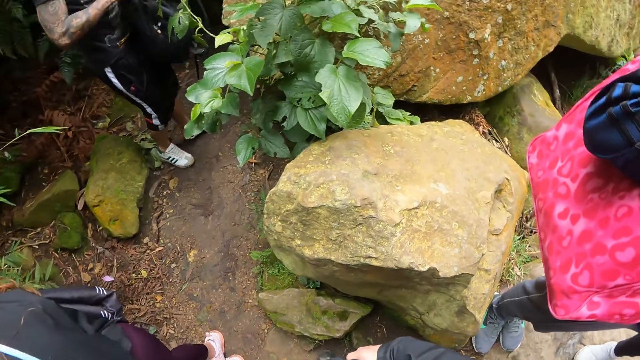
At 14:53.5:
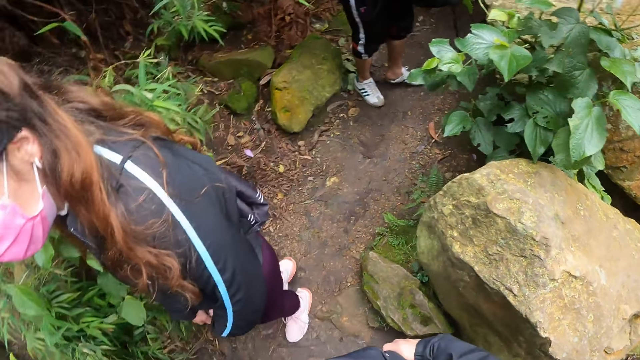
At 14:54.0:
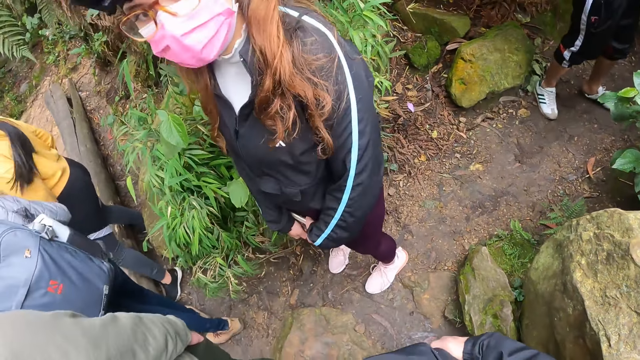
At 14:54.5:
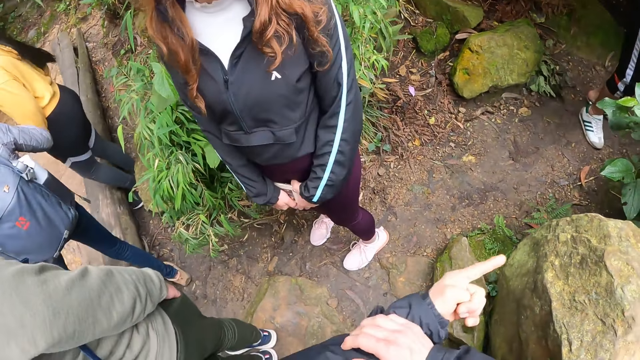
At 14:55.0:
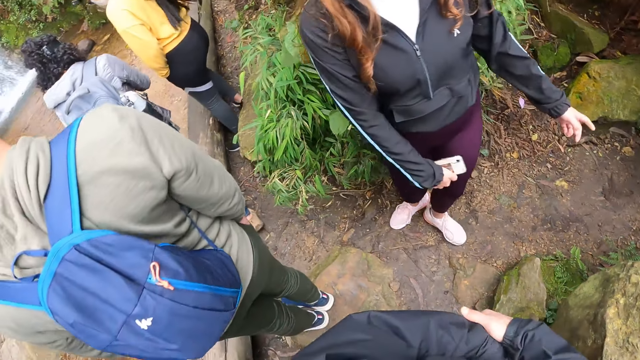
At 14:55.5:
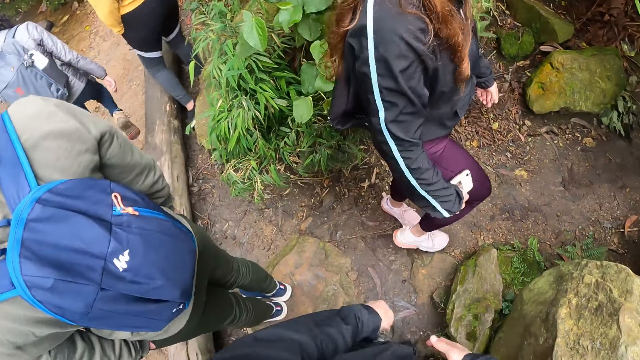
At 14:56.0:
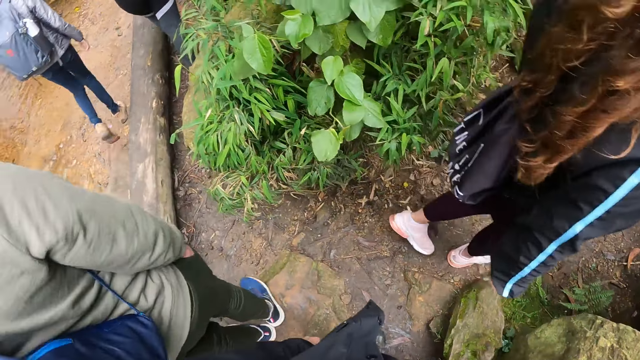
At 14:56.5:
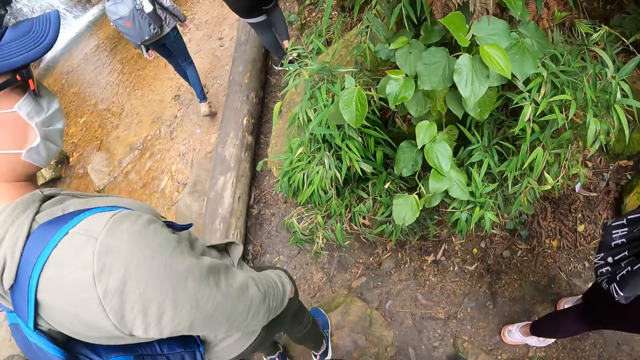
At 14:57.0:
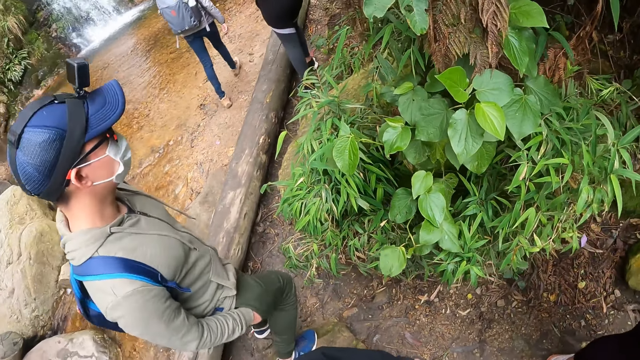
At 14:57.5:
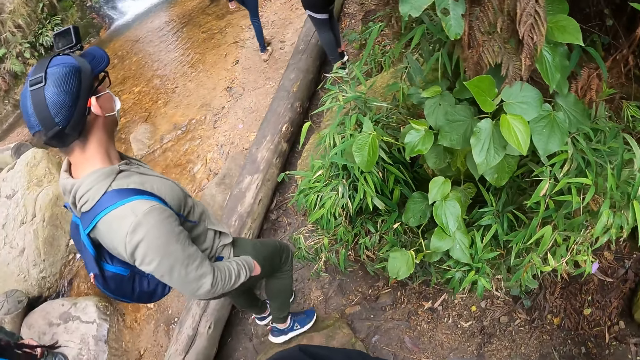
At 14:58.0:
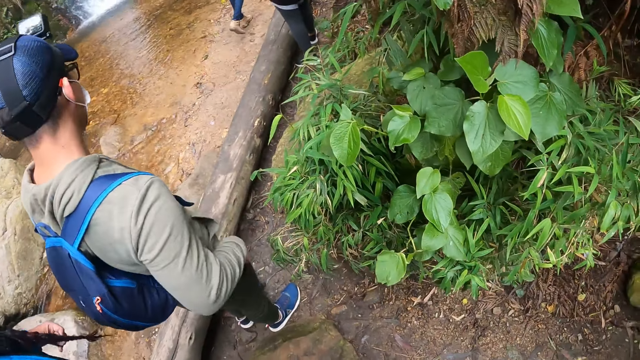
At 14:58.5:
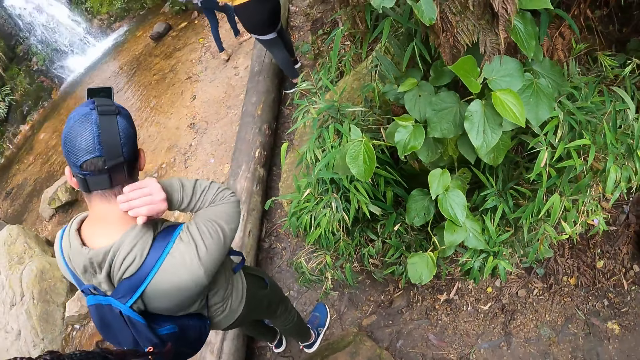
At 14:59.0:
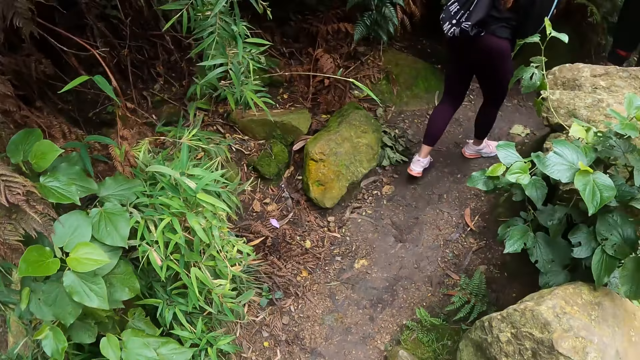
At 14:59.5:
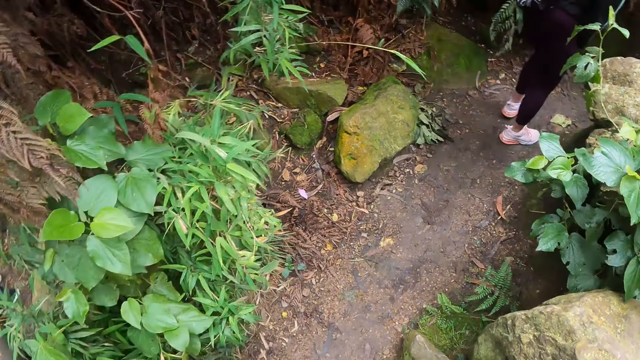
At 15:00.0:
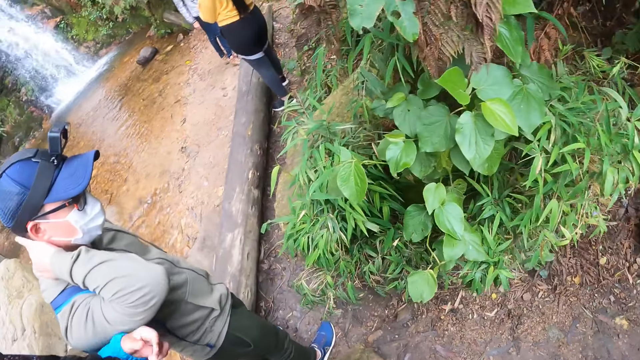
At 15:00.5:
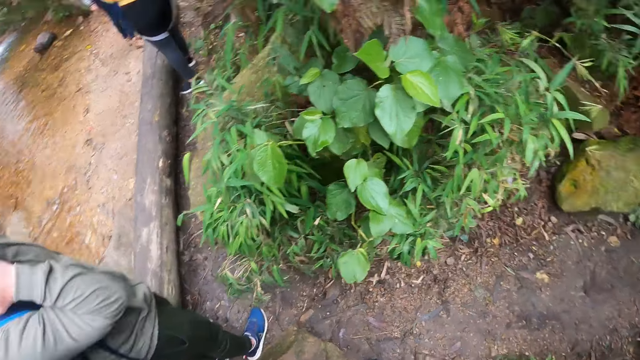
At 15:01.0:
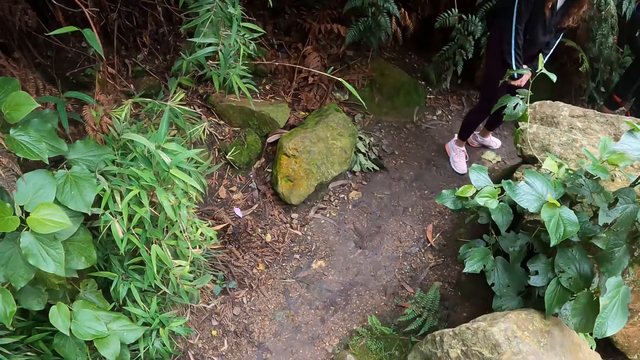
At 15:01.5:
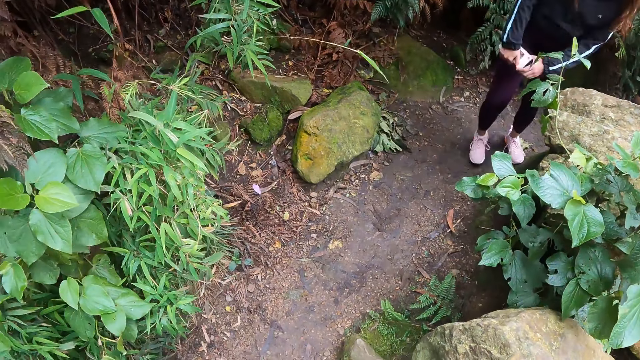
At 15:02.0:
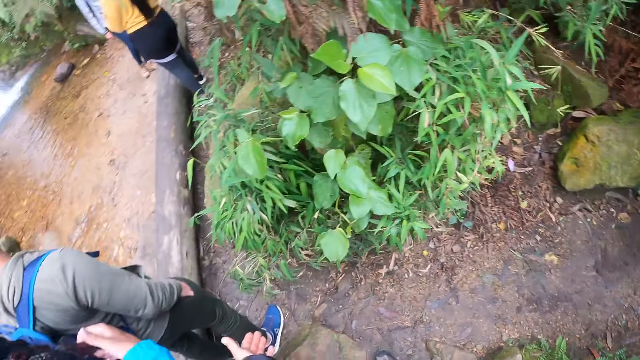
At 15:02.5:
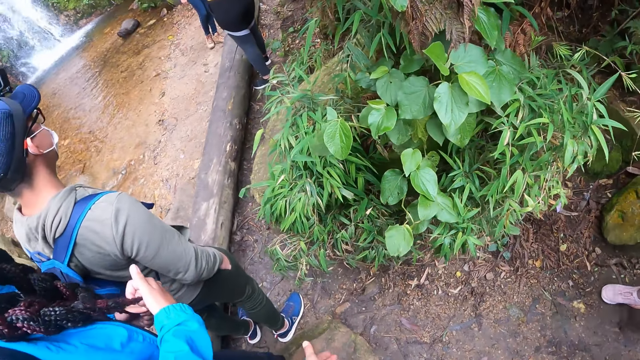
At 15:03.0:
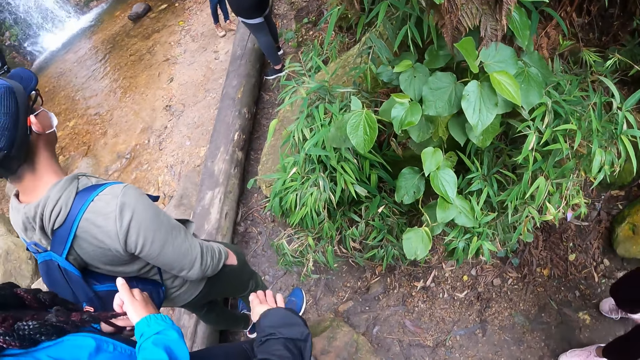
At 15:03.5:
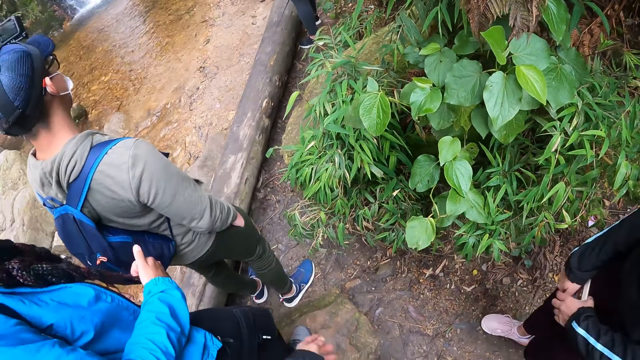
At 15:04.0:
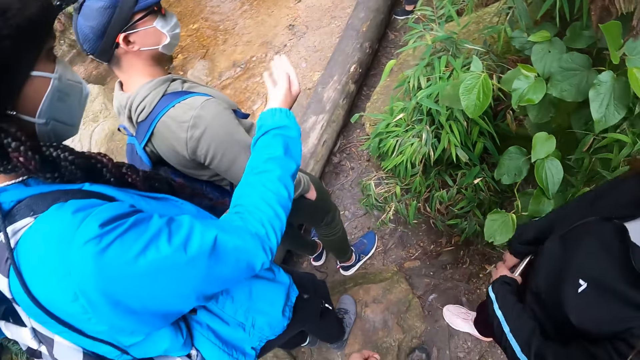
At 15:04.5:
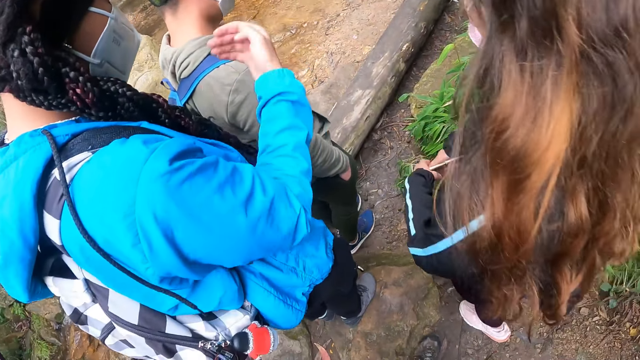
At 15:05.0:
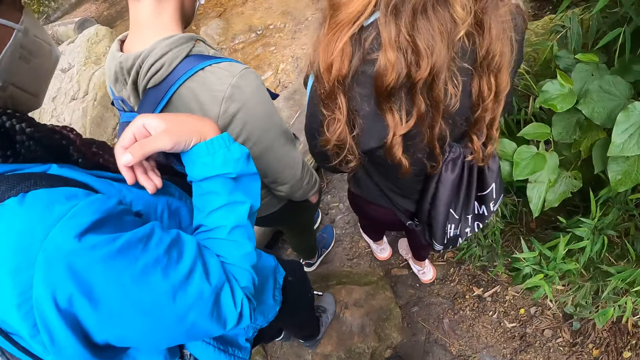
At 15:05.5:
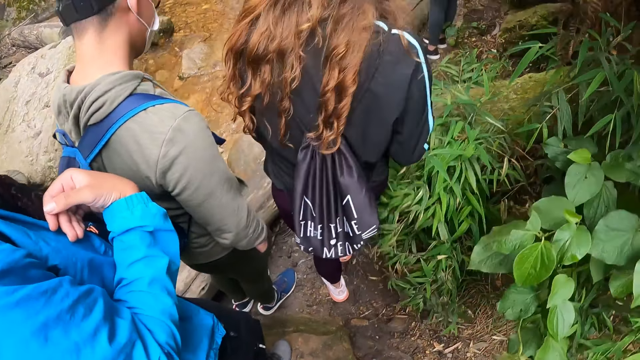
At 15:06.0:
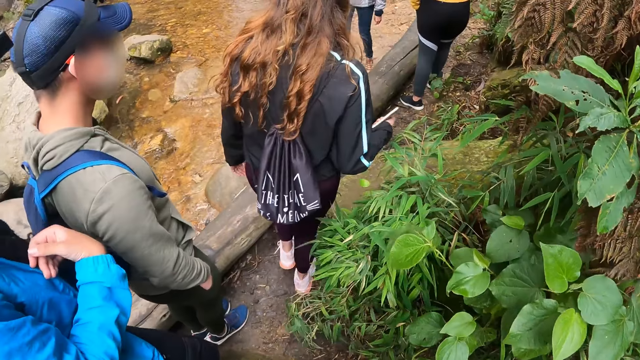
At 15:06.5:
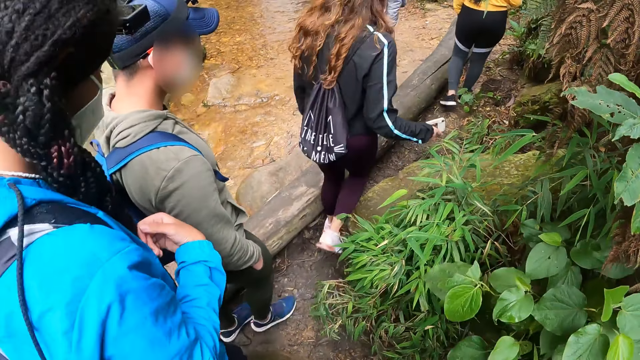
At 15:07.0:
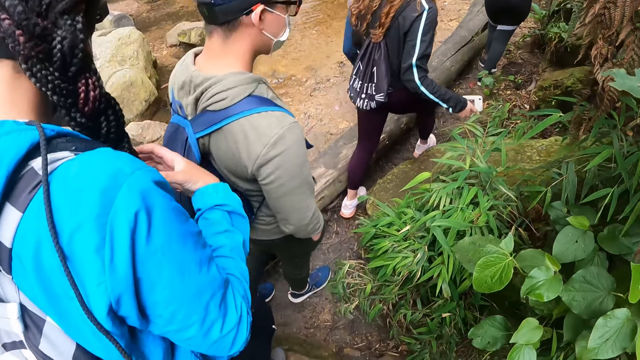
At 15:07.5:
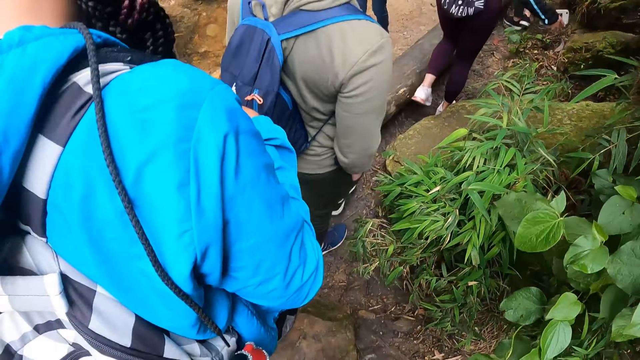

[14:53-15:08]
The camera wearer points her left hand towards a path. A woman walks on the path. The man touches his head with his right hand. The camera wearer moves her left hand in a direction. Another woman moves her right hand in the direction.

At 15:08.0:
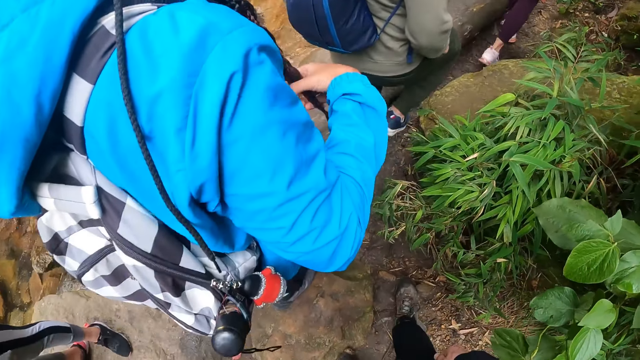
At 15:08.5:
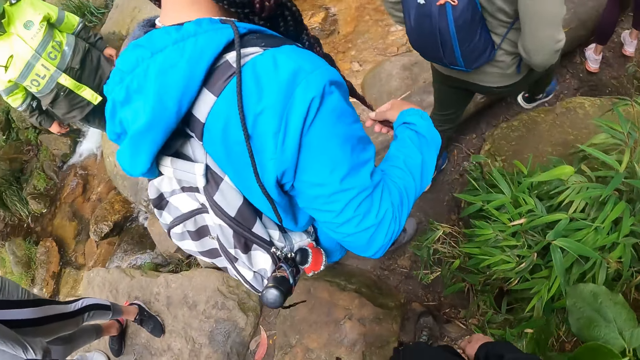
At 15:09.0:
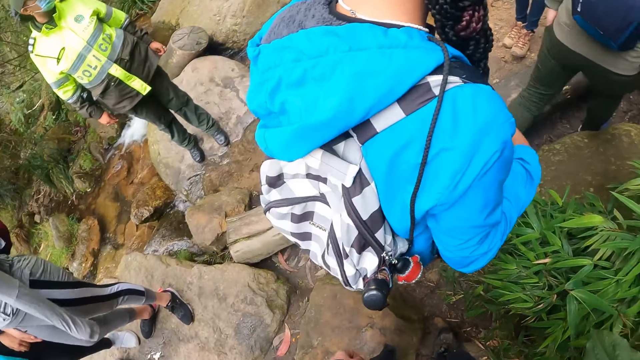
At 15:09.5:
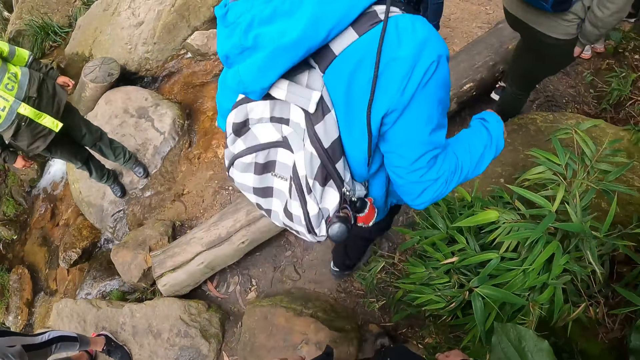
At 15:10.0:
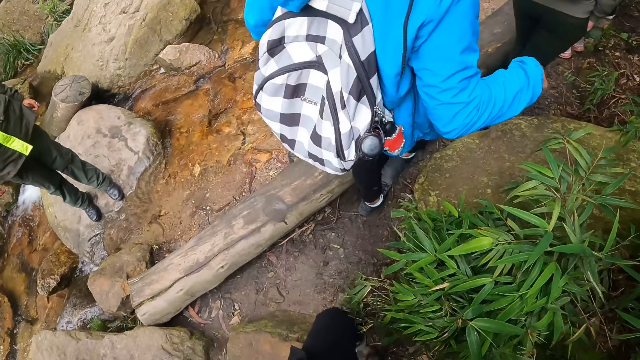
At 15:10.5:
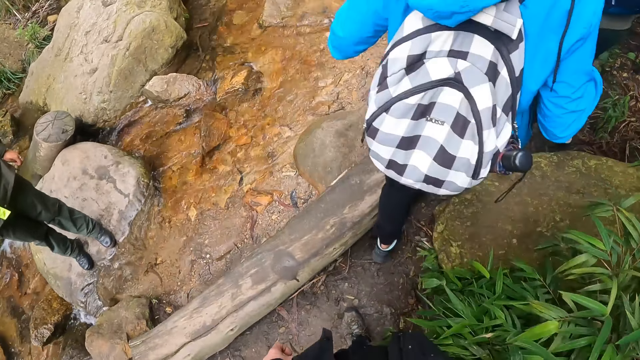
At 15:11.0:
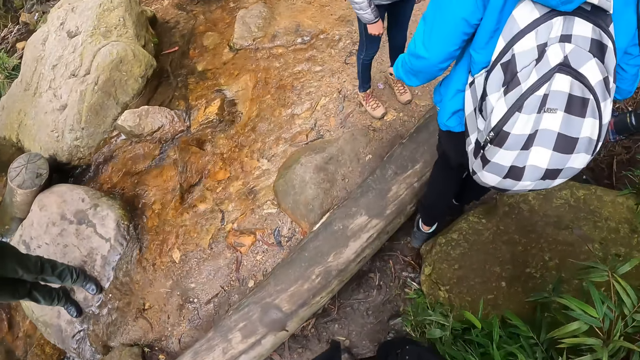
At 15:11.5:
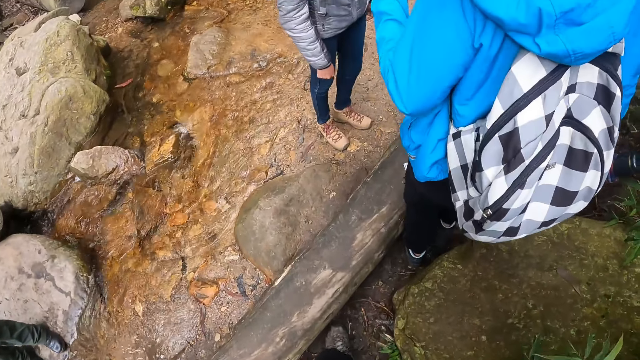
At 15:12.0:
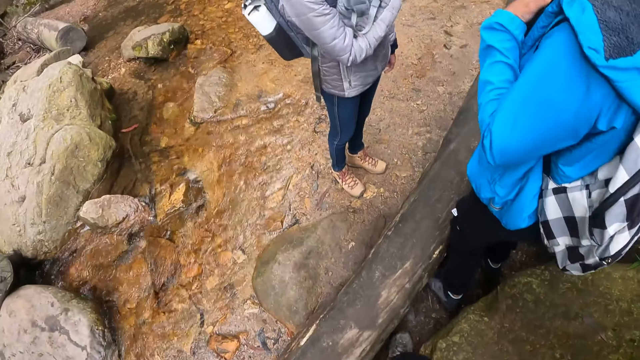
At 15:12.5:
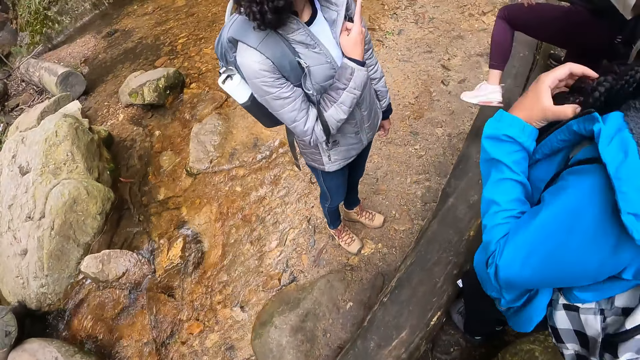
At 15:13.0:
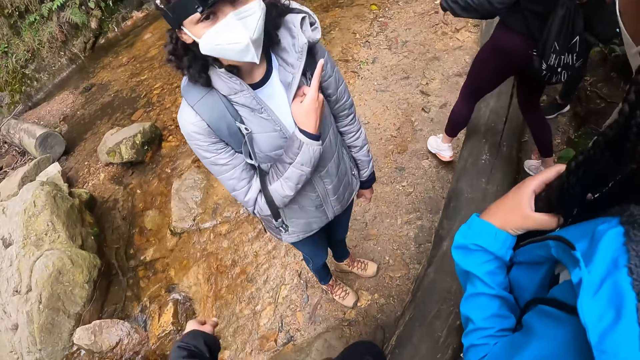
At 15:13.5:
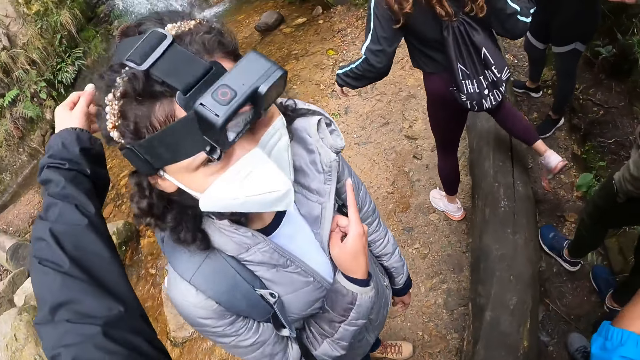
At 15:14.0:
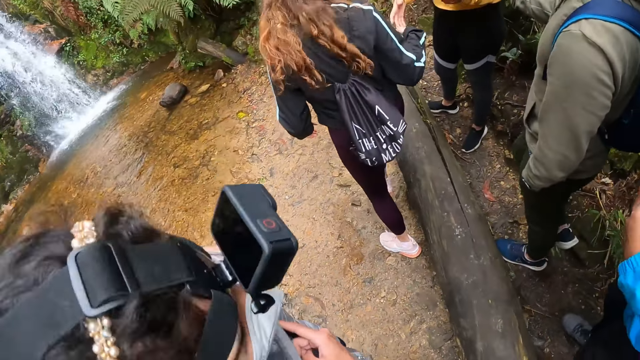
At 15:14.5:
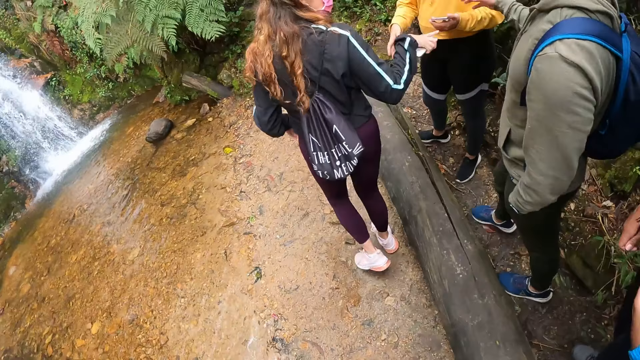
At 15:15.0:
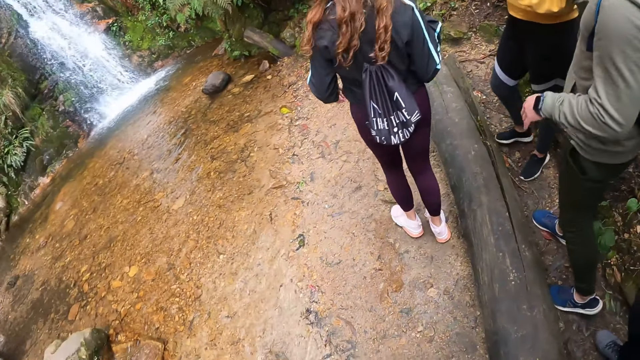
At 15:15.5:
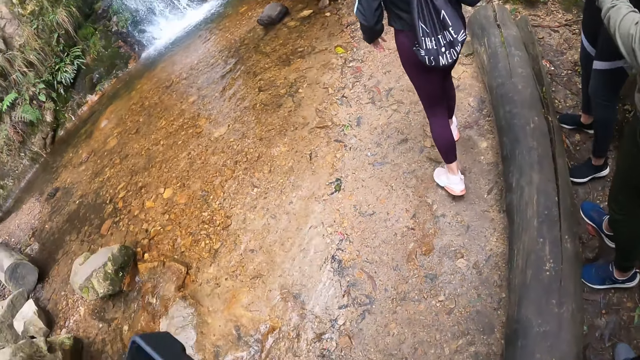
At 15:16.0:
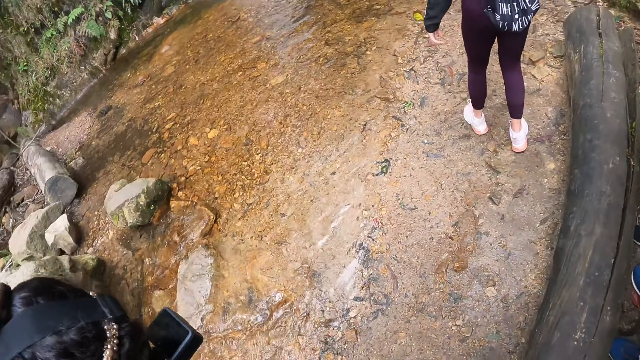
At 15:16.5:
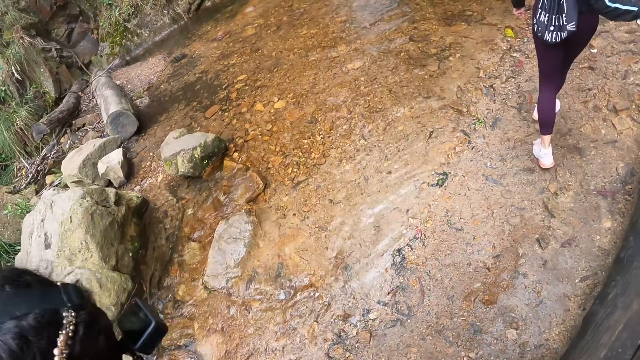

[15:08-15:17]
The camera wearer hugs the woman with her left hand.
